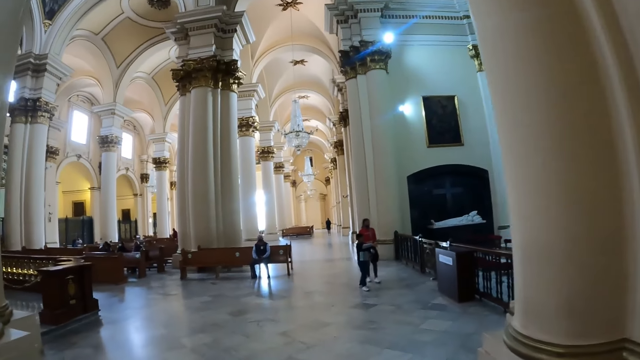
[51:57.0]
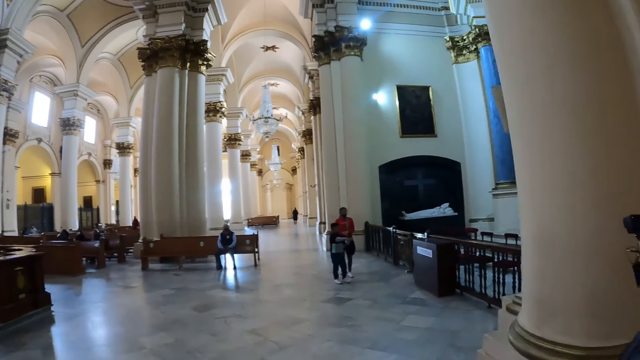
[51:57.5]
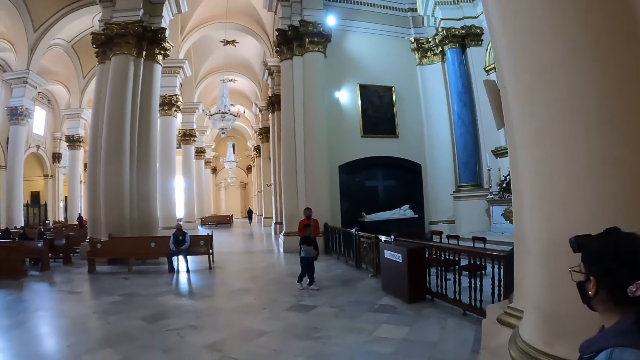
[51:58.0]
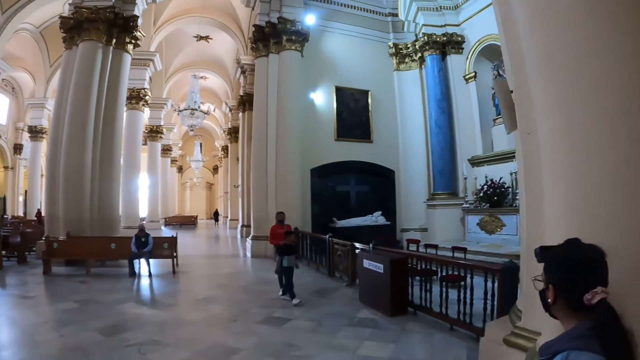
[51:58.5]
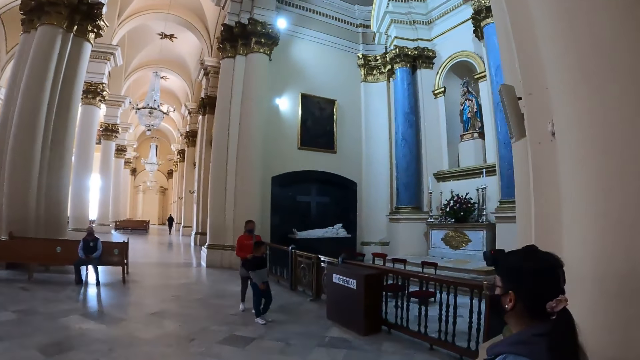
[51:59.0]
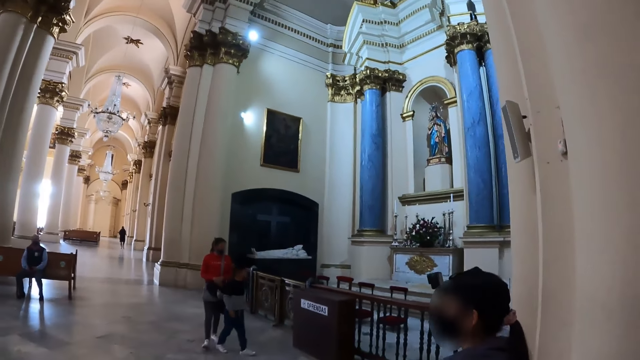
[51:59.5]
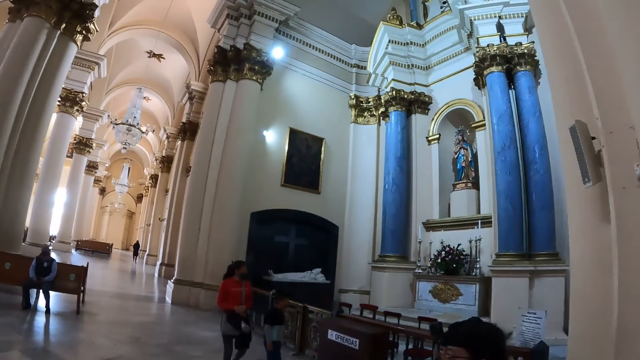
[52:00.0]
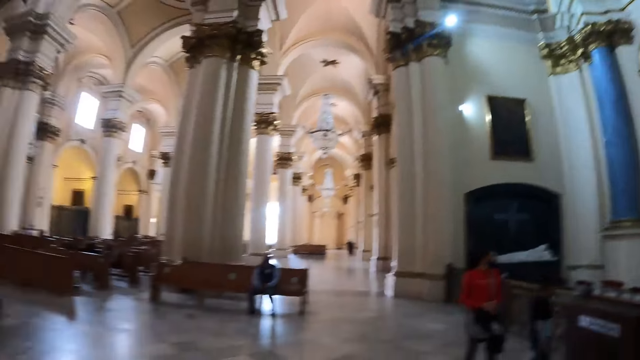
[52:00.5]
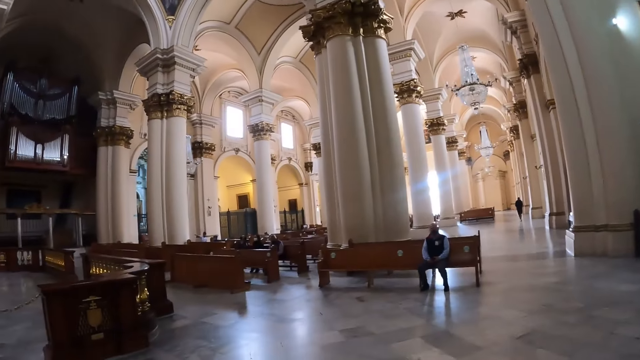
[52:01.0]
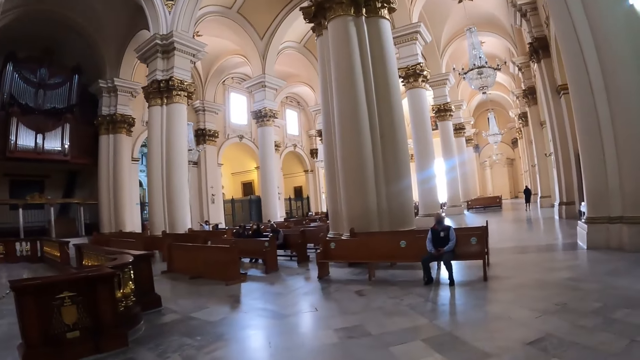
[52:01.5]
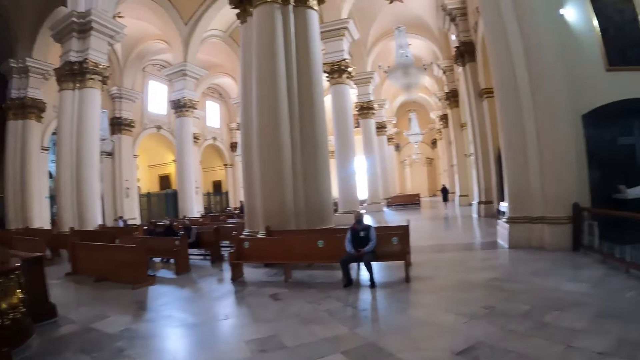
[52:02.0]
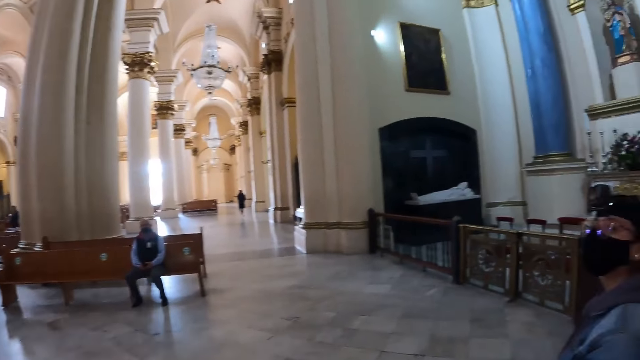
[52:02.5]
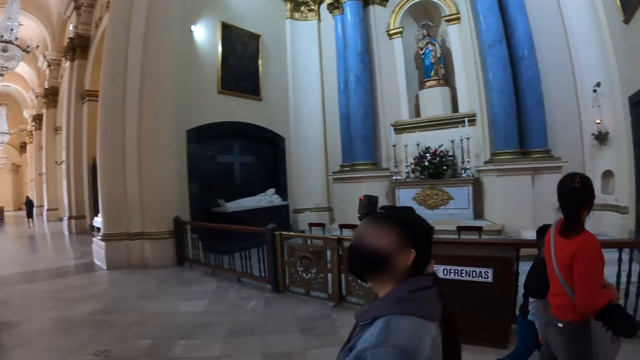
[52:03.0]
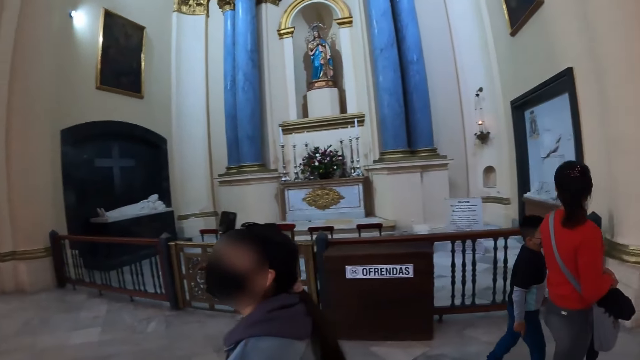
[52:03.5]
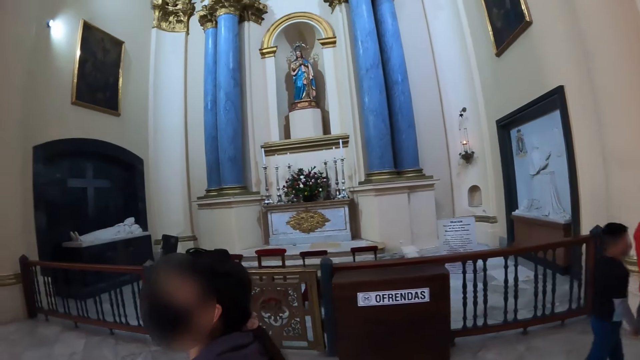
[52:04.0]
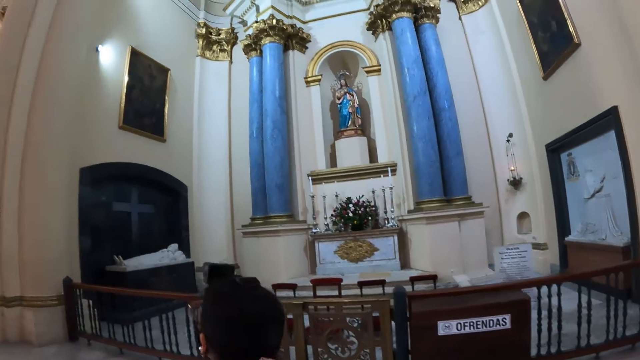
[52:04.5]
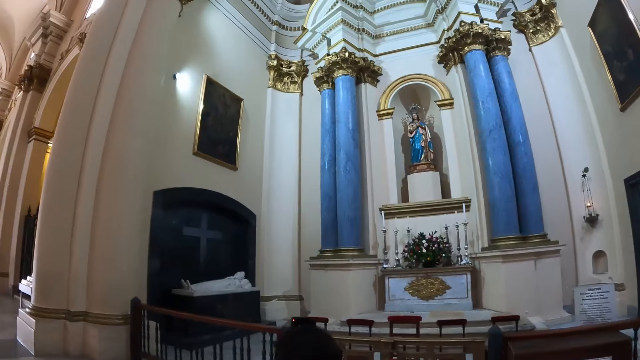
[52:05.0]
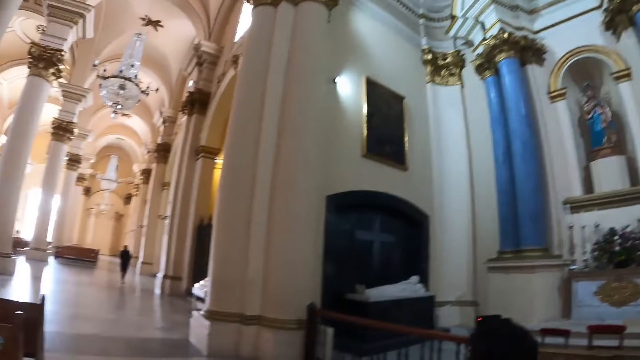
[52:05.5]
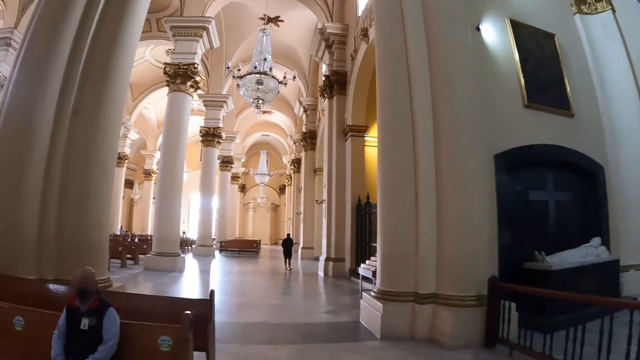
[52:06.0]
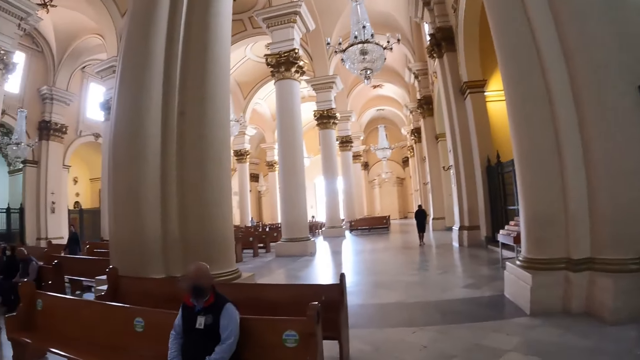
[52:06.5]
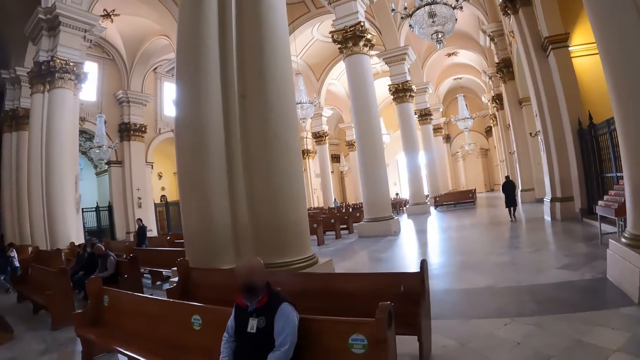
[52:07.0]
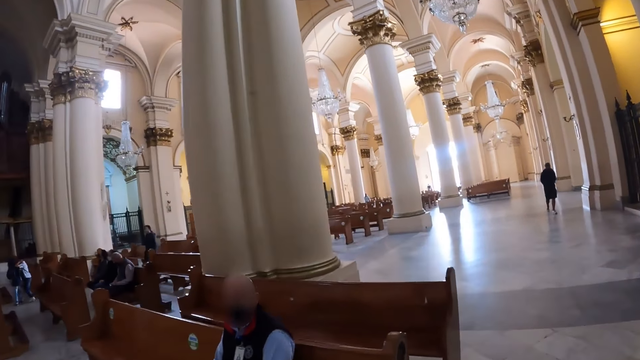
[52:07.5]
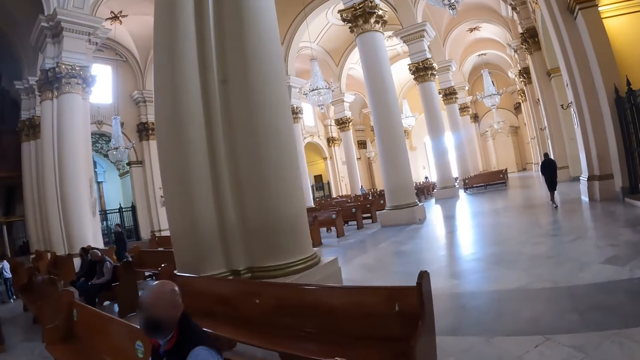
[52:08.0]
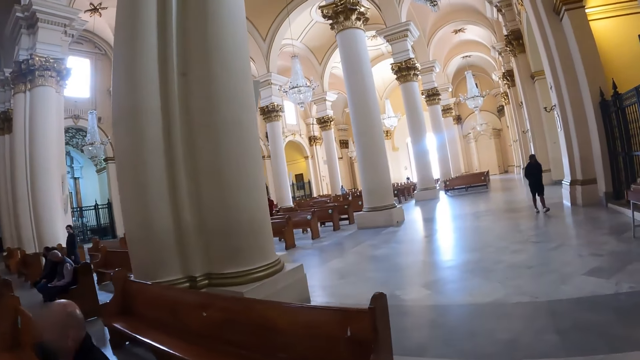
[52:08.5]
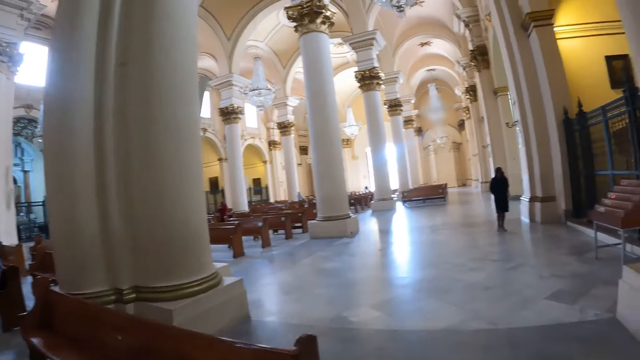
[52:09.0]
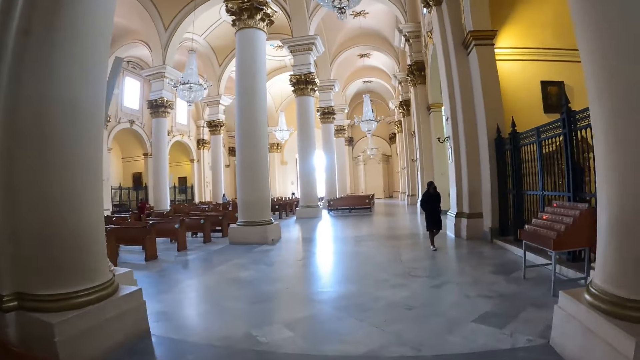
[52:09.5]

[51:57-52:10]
The camera wearer talks to a person. They walk around.

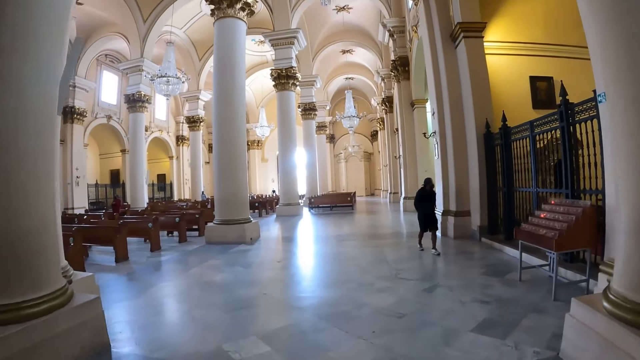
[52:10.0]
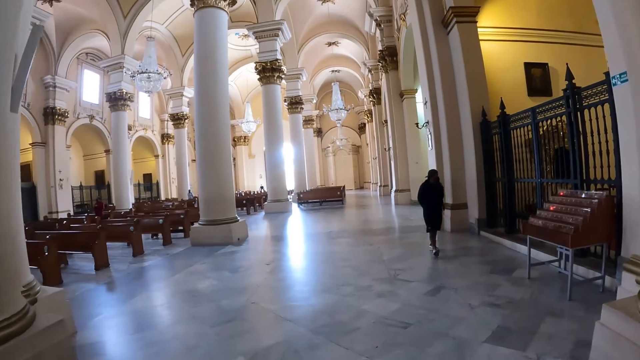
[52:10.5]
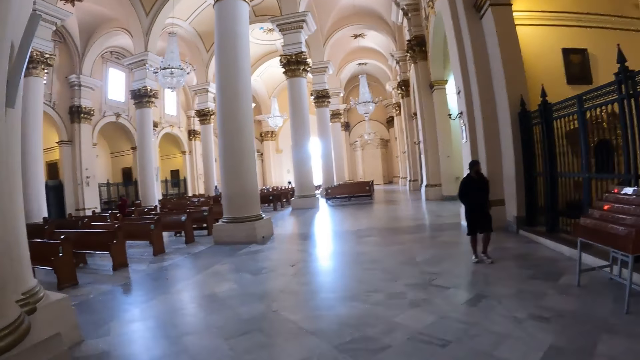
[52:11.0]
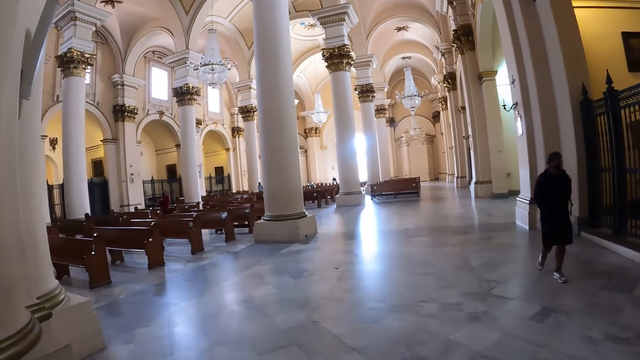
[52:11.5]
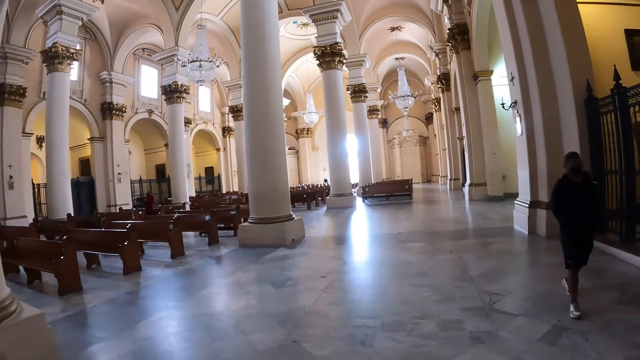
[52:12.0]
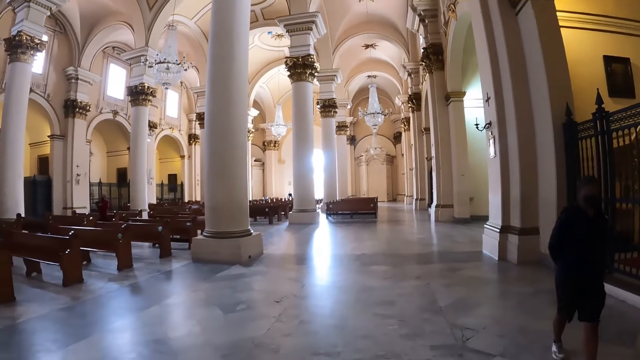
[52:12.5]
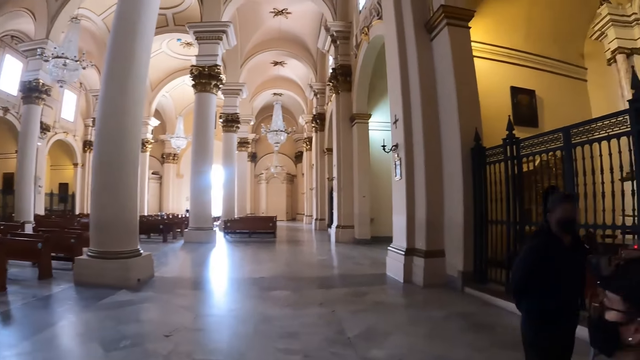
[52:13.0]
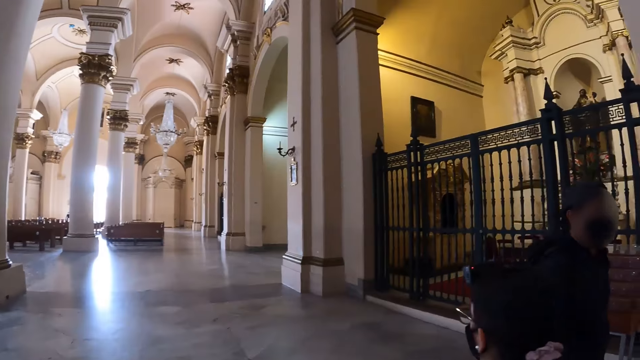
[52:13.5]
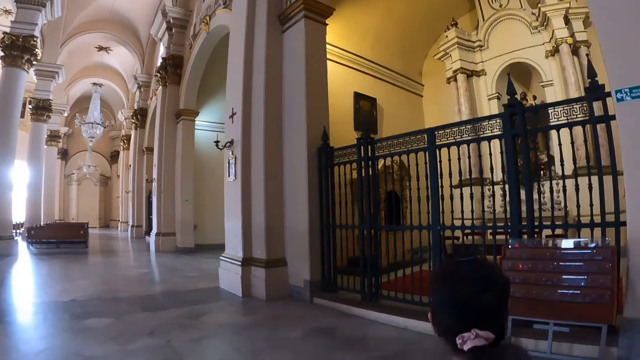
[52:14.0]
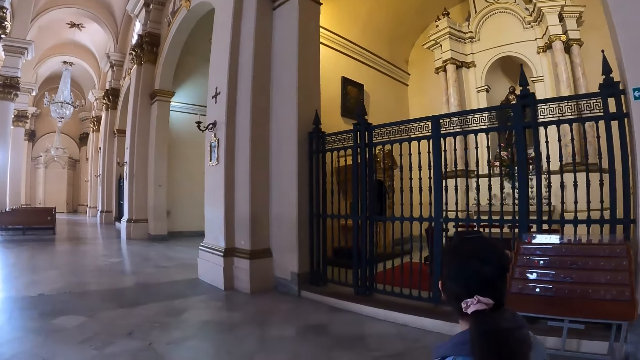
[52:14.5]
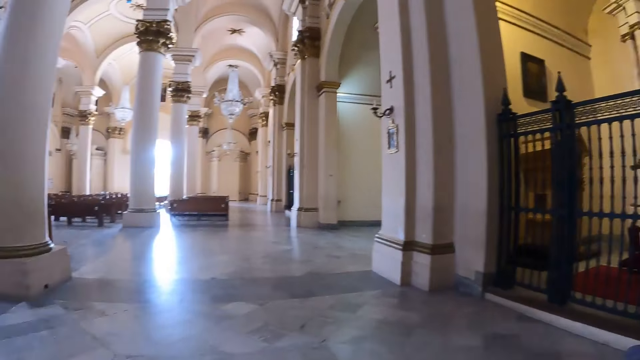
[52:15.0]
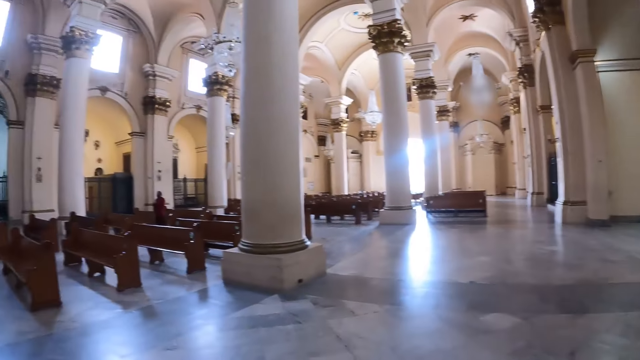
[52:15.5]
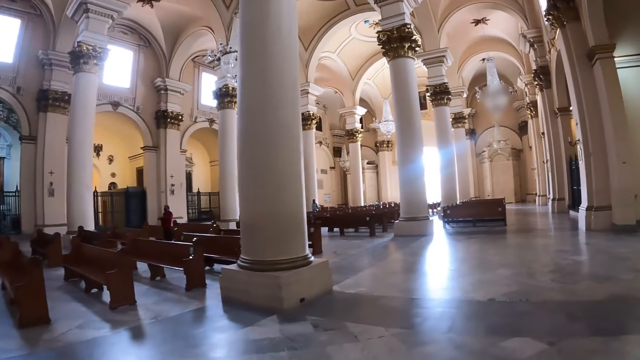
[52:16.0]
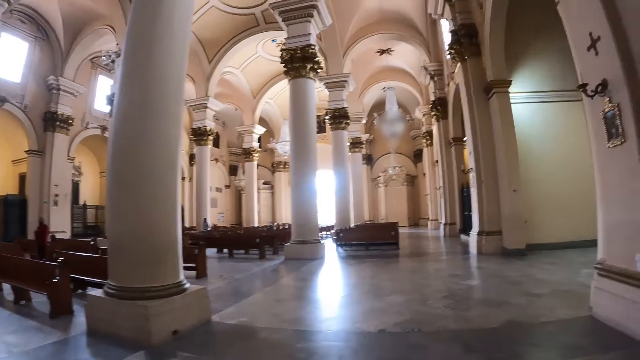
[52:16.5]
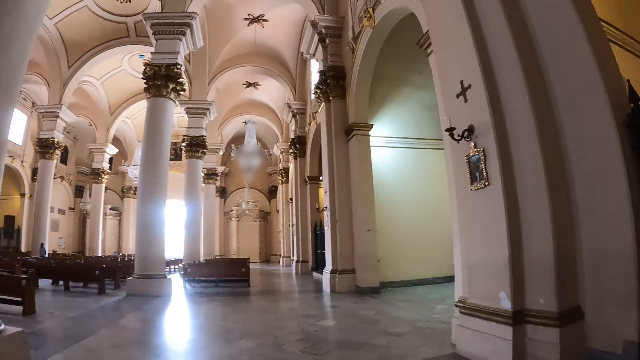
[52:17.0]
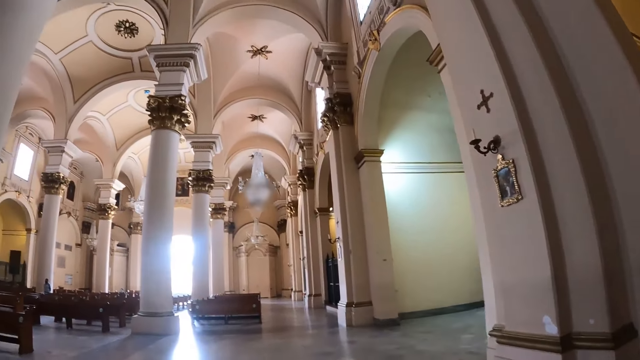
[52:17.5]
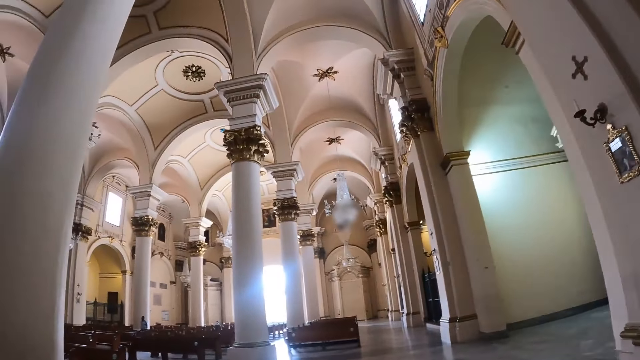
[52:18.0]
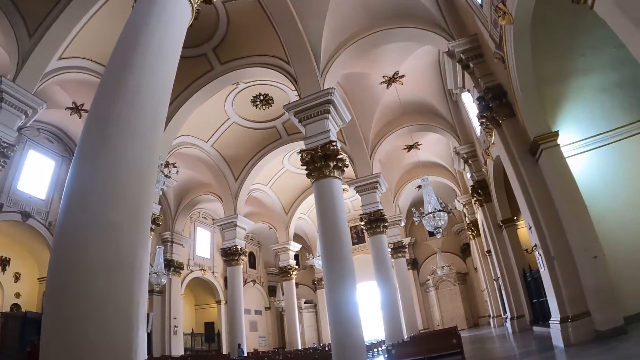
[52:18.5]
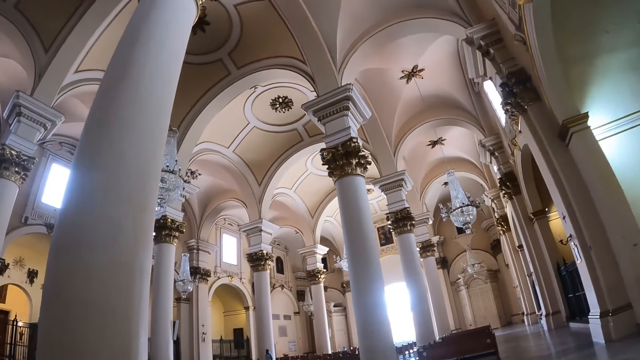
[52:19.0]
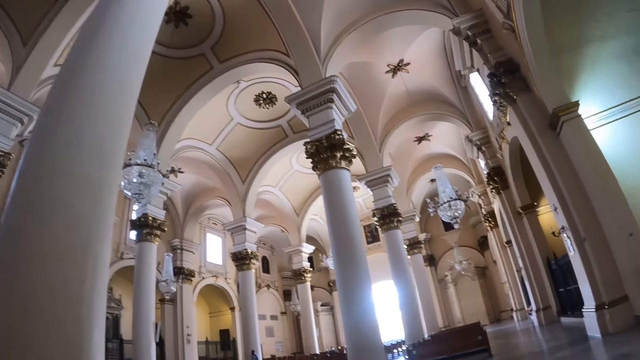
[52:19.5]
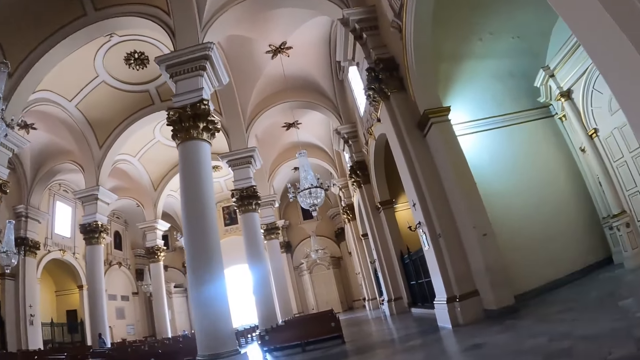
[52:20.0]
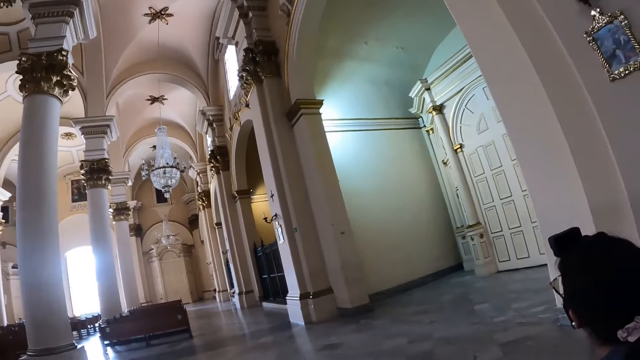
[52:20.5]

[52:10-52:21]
The camera wearer looks around.
